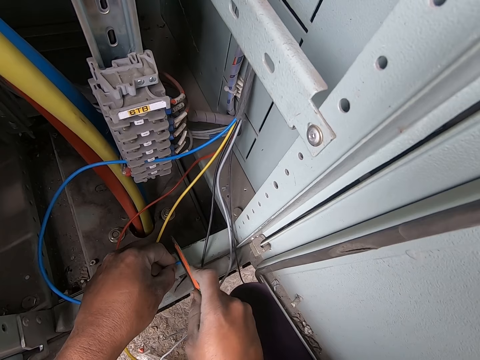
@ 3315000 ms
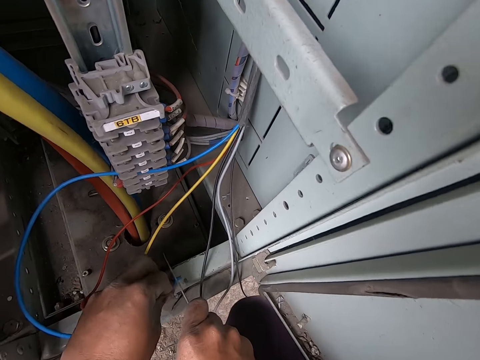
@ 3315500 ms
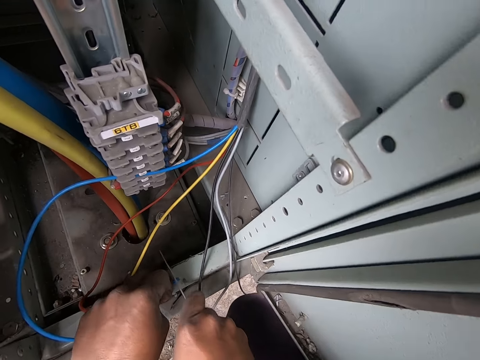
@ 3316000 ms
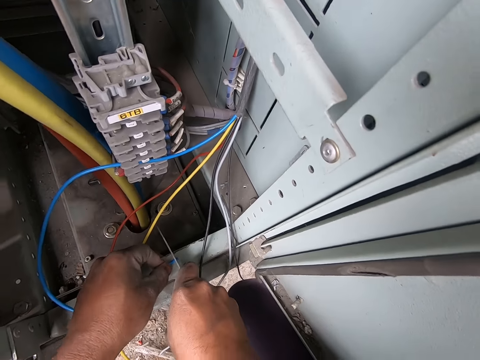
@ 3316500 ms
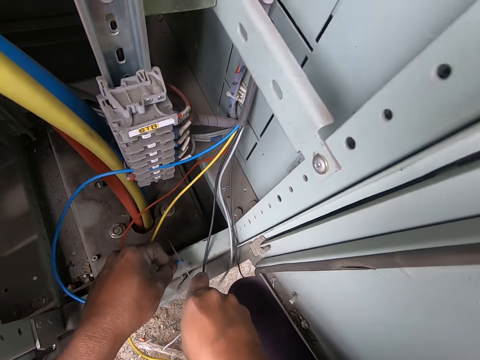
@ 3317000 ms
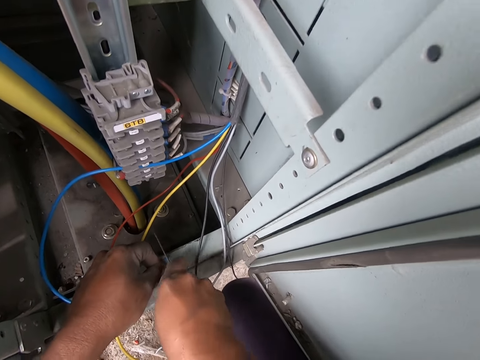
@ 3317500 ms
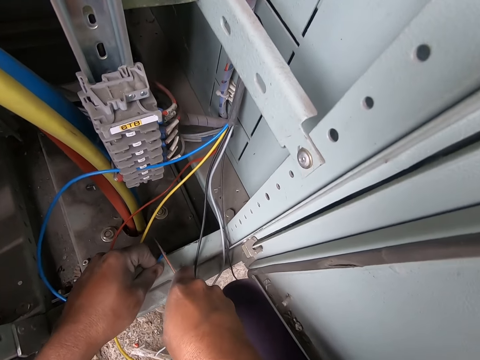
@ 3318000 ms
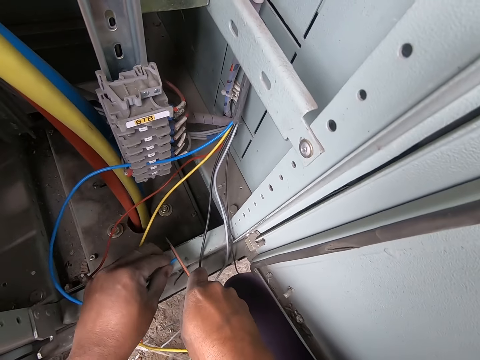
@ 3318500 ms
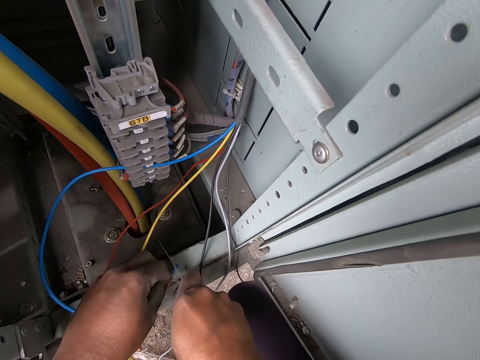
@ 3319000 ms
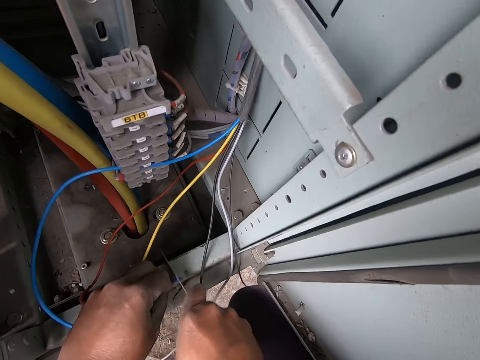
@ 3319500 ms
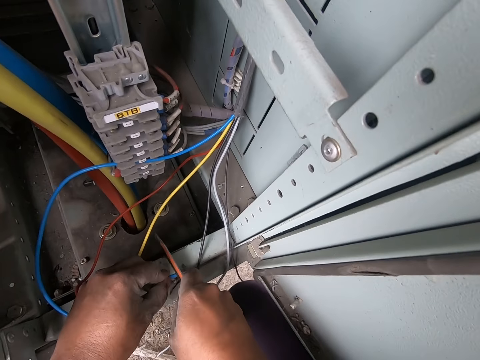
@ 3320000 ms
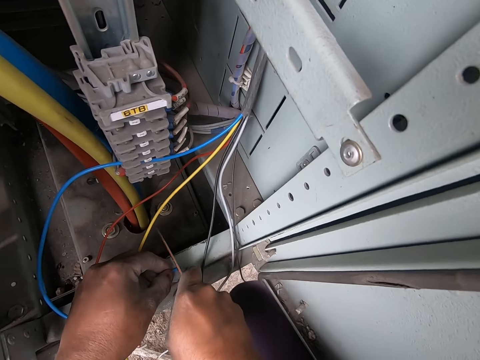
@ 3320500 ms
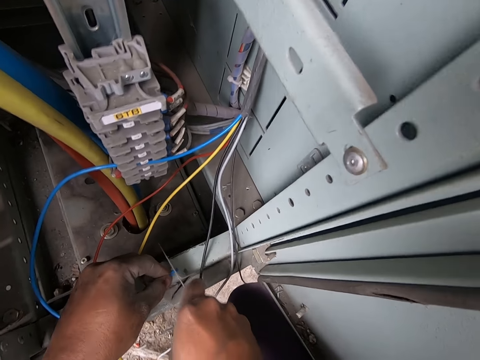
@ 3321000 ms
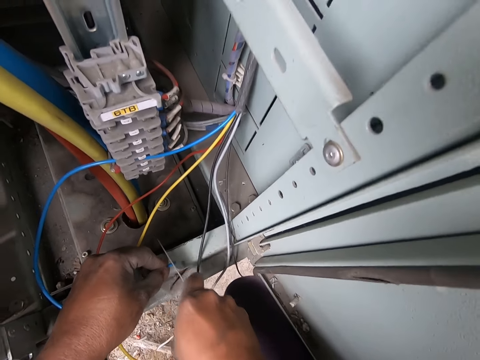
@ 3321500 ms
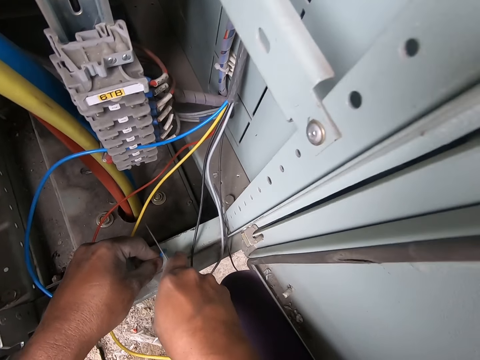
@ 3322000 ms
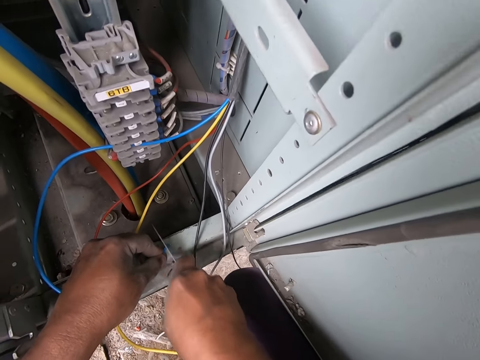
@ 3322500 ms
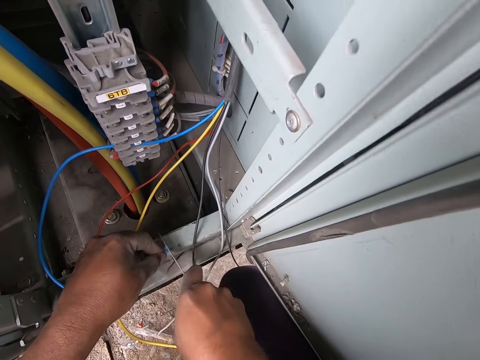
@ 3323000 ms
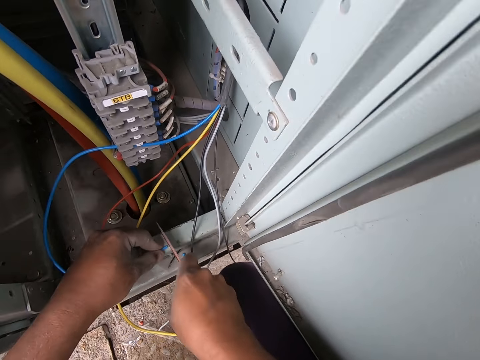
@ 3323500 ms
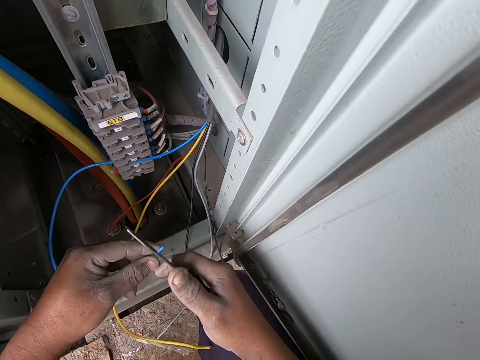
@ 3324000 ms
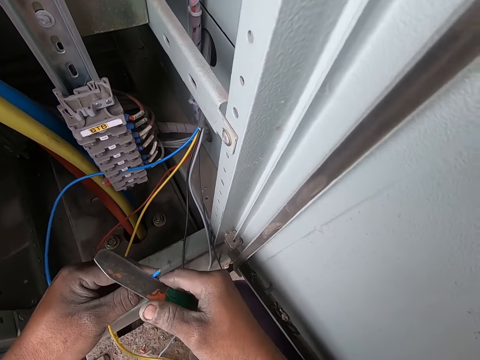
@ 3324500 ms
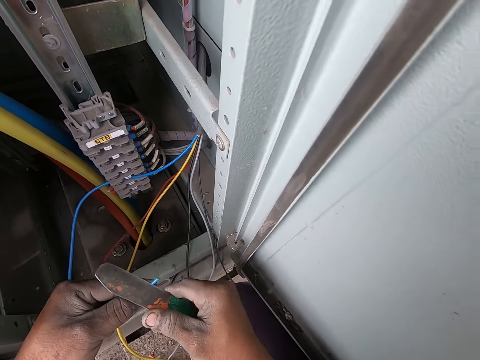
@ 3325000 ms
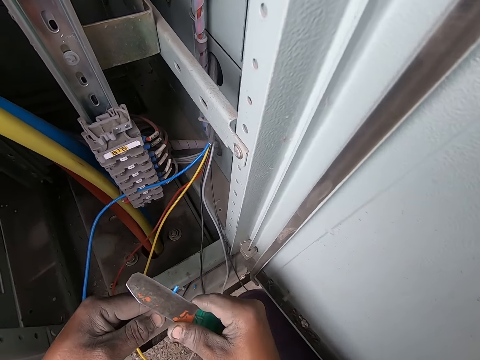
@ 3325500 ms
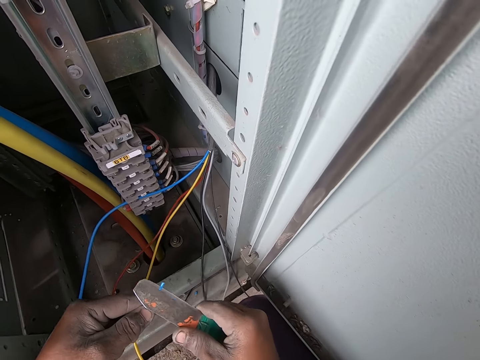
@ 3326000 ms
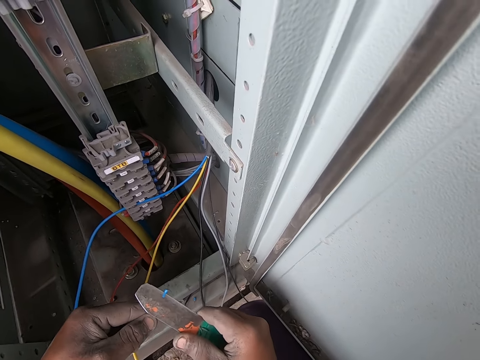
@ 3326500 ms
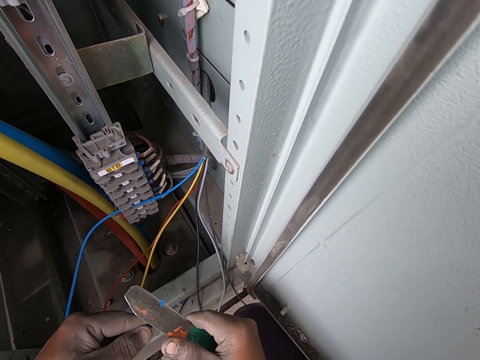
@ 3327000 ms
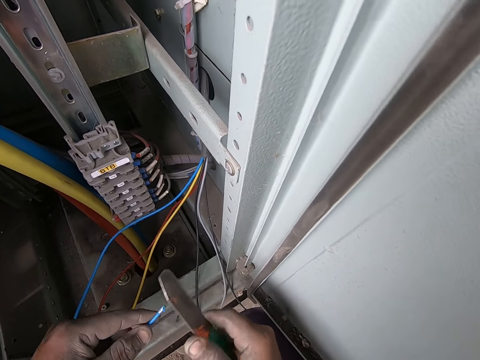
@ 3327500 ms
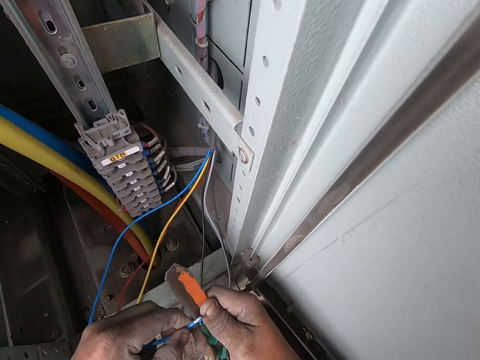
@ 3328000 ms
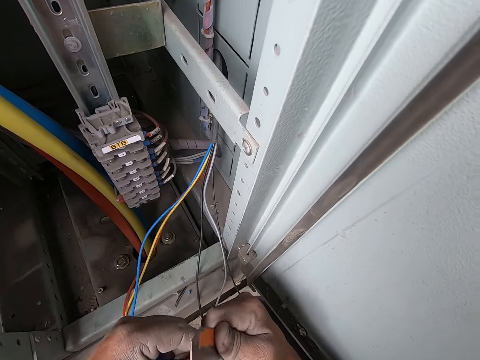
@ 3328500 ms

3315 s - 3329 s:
The camera wearer cuts the blue wire with the cutter knife in his right hand. He raises the blue wire from the bottom edge of the switchboard with his left hand. He cuts the blue wire with the cutter knife in his right hand.

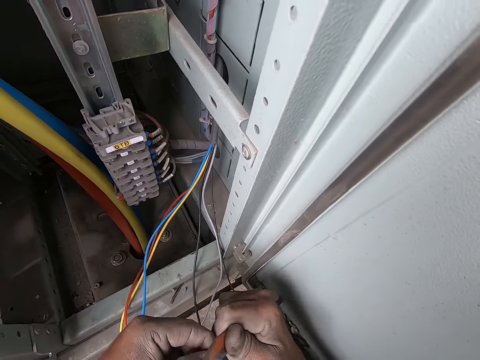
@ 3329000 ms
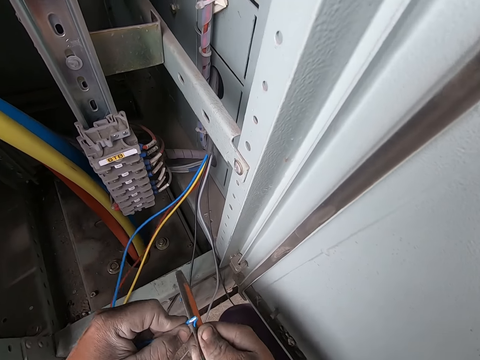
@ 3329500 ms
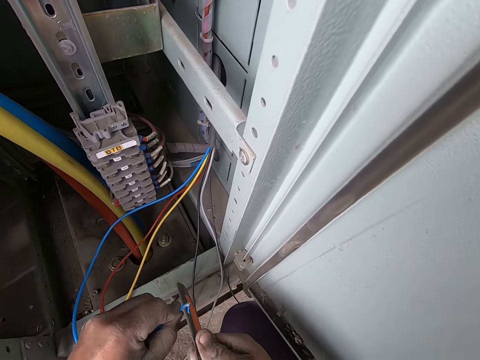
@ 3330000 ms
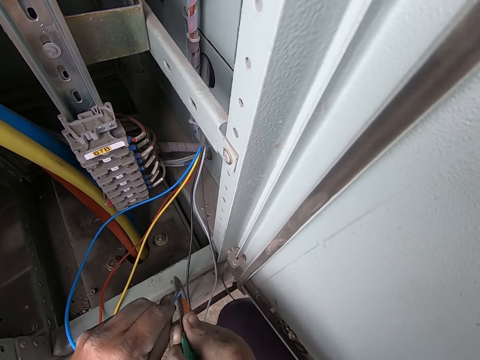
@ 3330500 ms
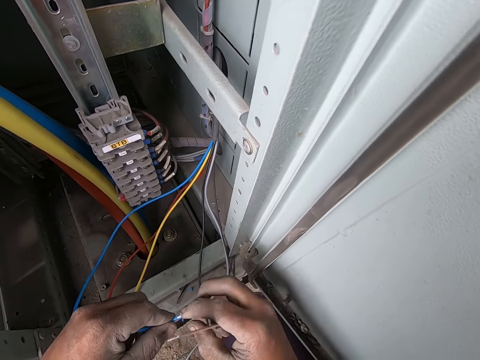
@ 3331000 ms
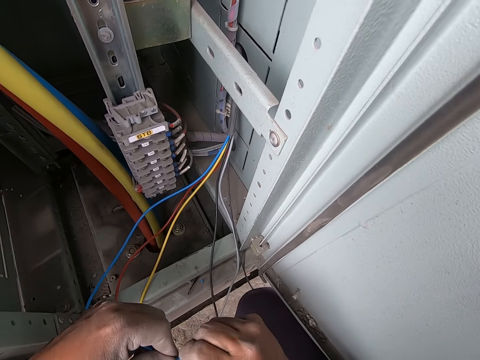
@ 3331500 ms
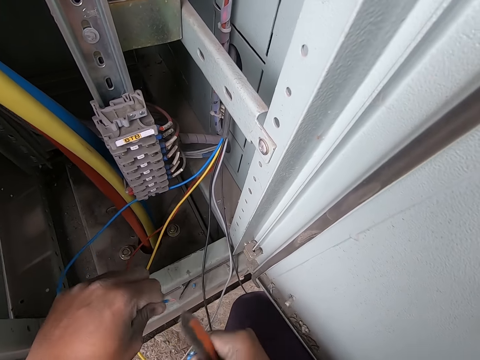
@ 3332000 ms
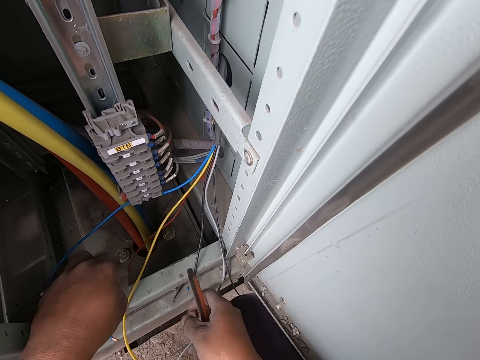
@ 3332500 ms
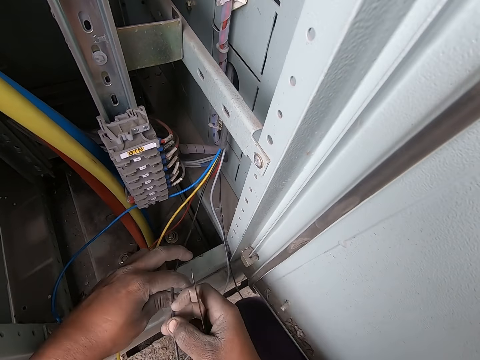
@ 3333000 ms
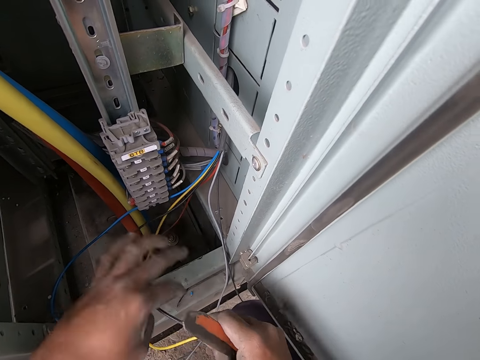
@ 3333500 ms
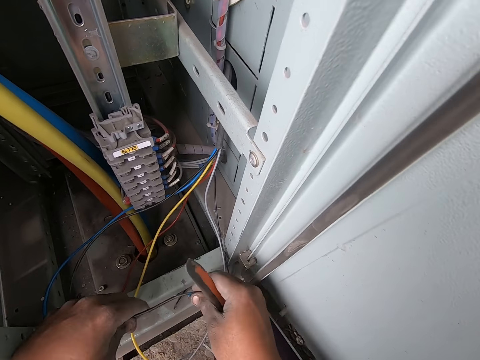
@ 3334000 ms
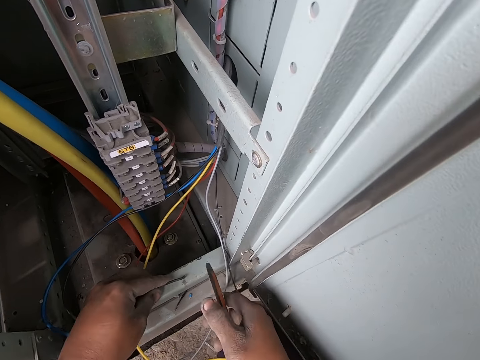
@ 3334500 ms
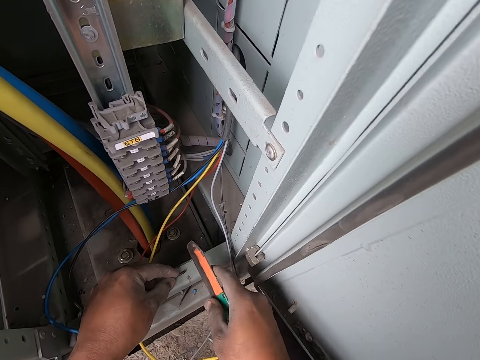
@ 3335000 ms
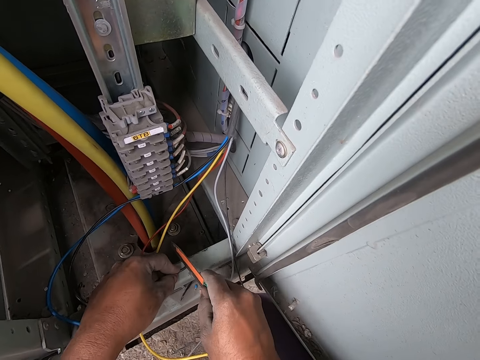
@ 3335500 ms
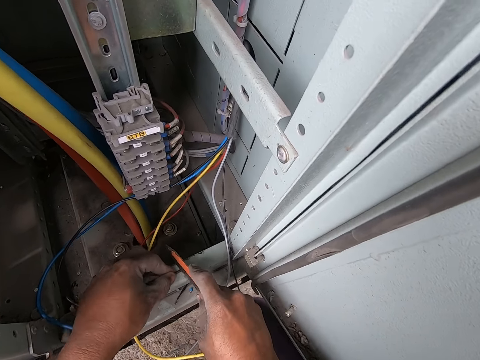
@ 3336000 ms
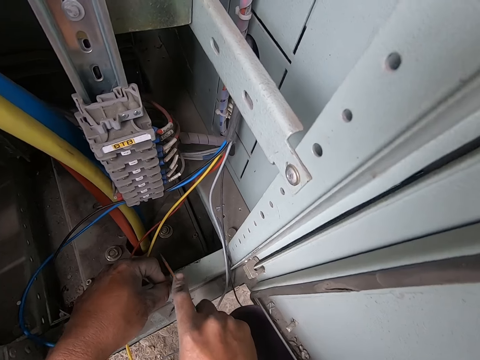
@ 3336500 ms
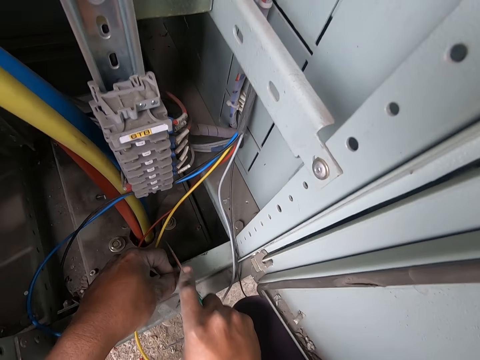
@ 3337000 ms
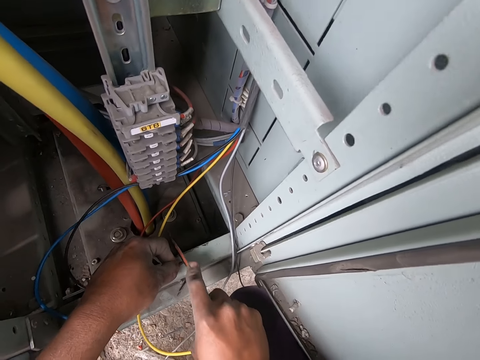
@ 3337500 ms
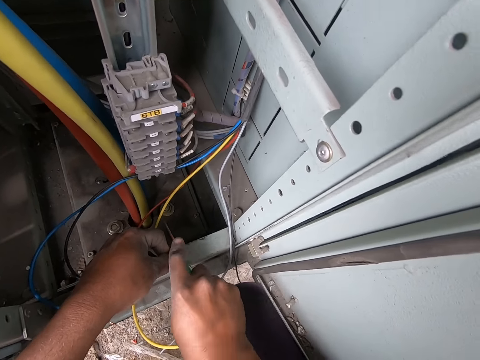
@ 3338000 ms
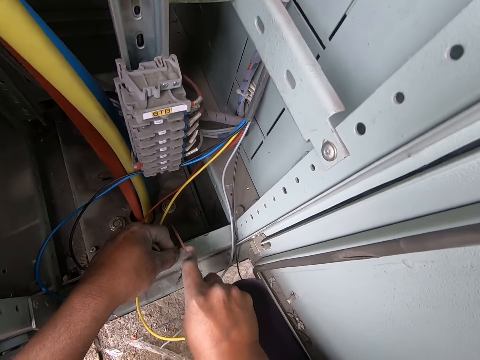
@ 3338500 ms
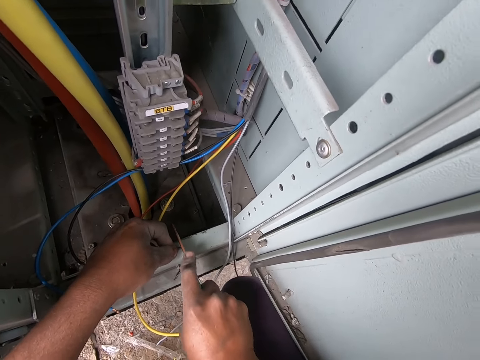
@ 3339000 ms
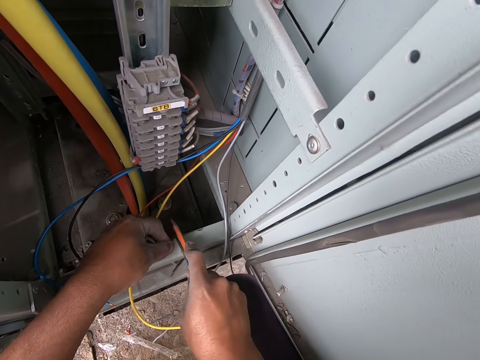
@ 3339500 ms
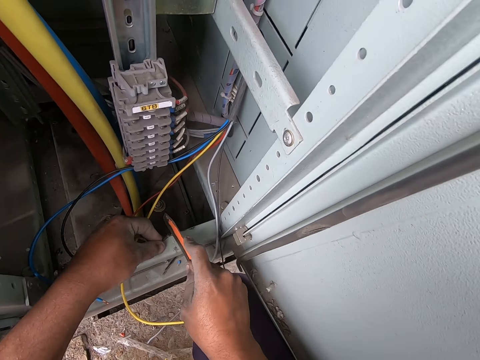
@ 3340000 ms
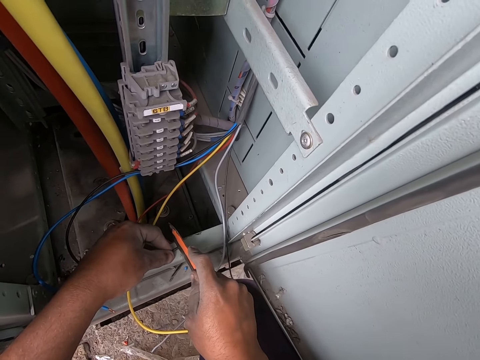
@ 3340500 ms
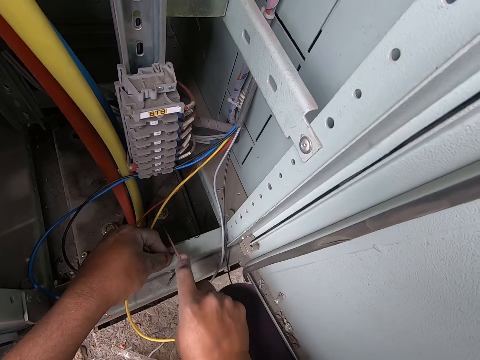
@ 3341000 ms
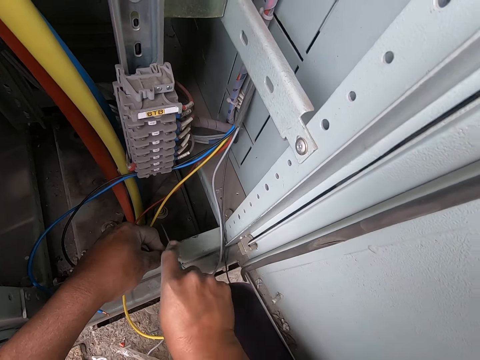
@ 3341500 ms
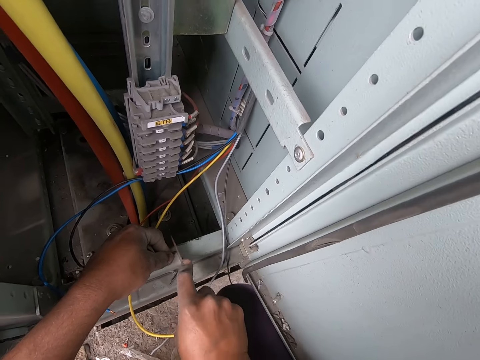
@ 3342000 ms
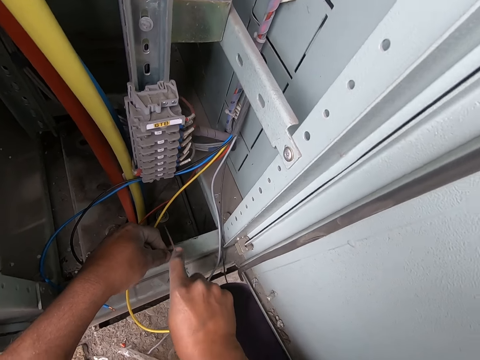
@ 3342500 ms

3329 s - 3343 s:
The camera wearer removes the coat with hands. He pulls the cut part of the blue wire with his right hand. He drops the cut part of the blue wire on the floor with his right hand. He picks the wire. He drops the blue wire in the switchboard with his left hand. He holds the black wire with his right hand. He touches the black wire with both hands. He holds the black wire to the bottom edge of the switchboard with his left hand. He cuts the black wire with the cutter knife in his right hand. He cuts the black wire with the cutter knife in his right hand again.
